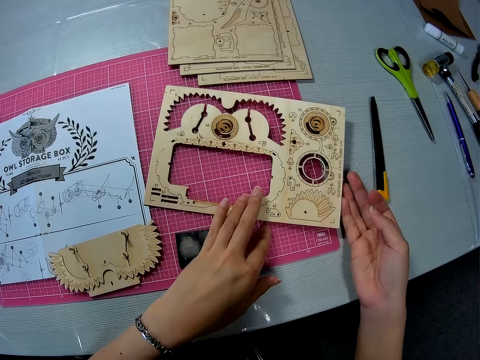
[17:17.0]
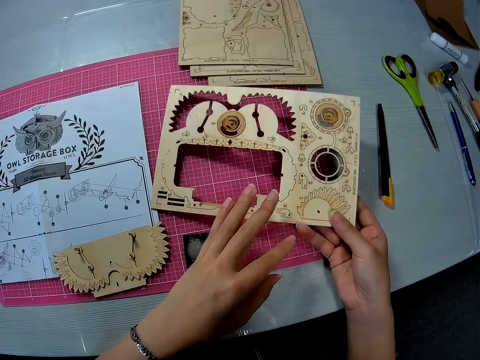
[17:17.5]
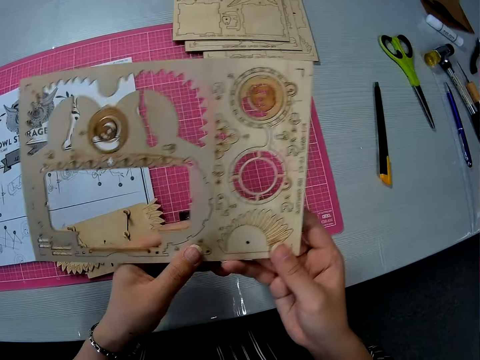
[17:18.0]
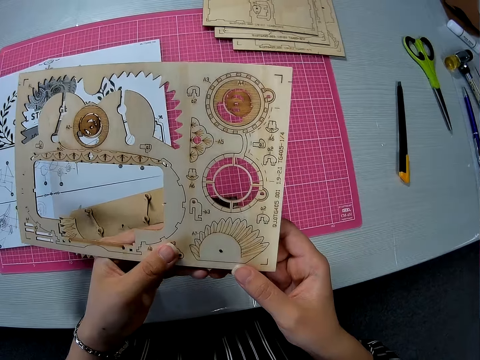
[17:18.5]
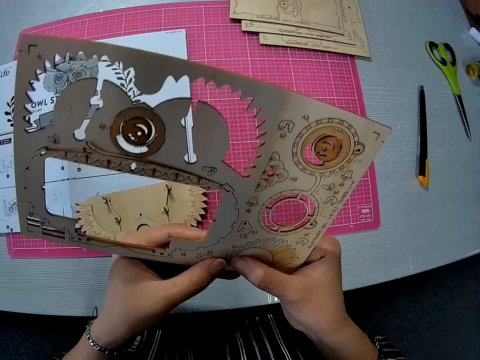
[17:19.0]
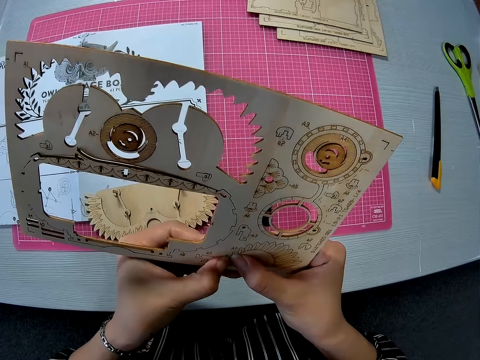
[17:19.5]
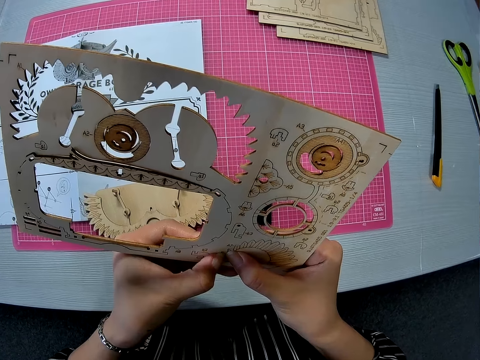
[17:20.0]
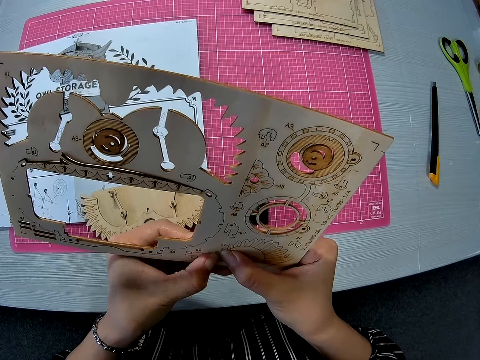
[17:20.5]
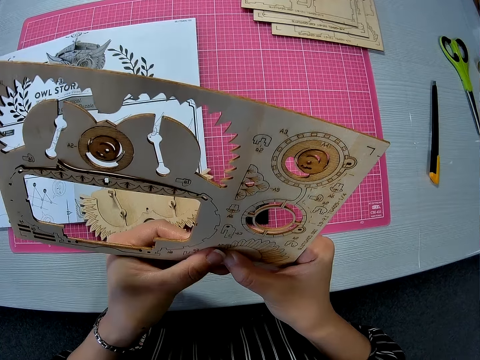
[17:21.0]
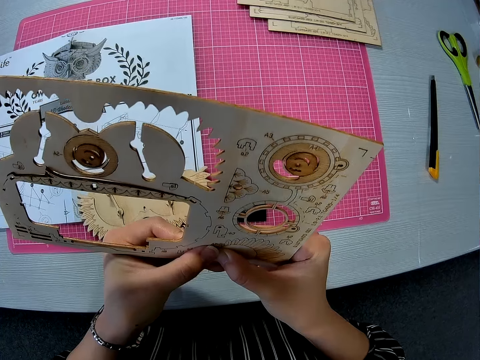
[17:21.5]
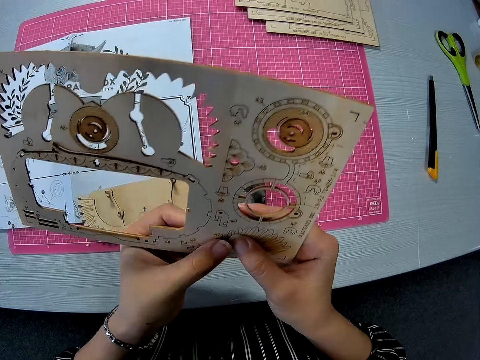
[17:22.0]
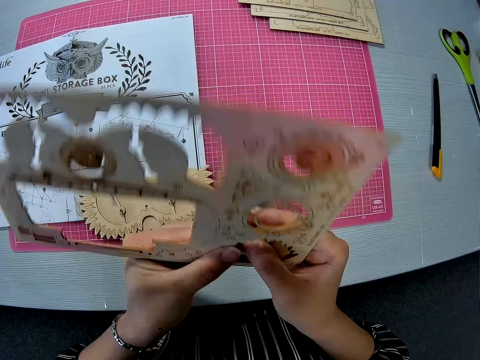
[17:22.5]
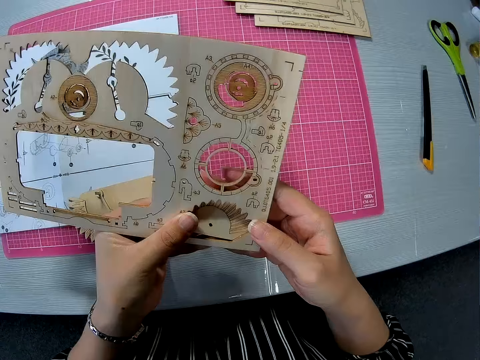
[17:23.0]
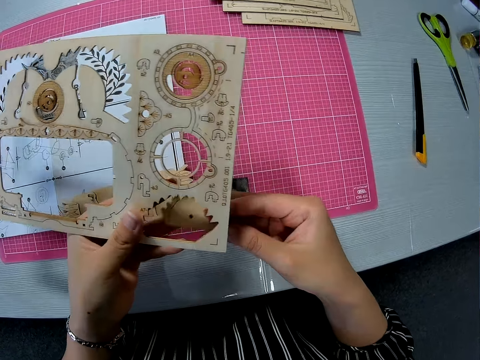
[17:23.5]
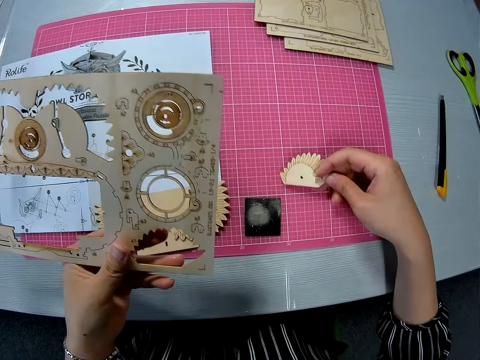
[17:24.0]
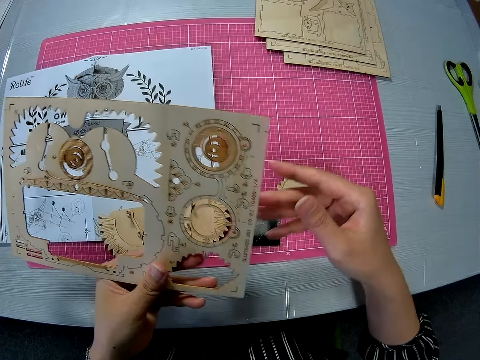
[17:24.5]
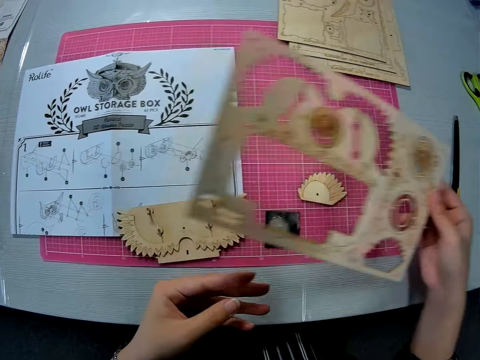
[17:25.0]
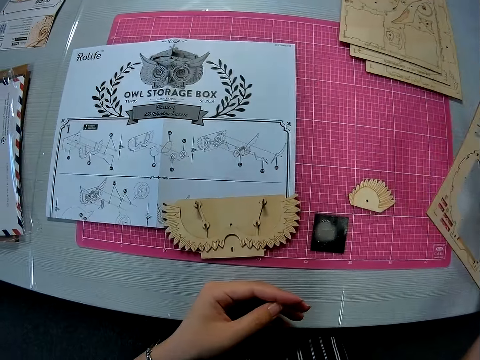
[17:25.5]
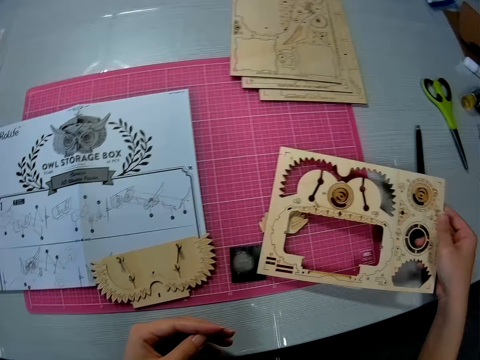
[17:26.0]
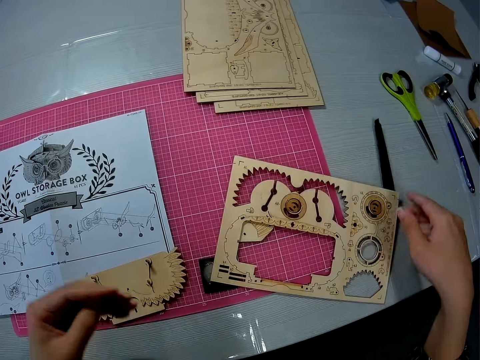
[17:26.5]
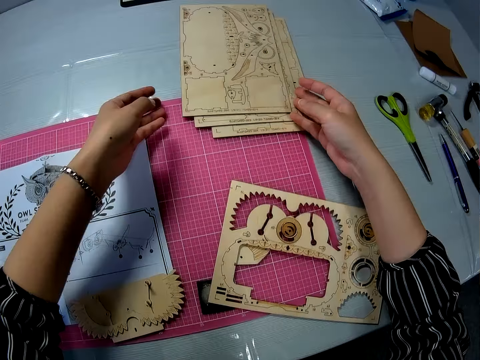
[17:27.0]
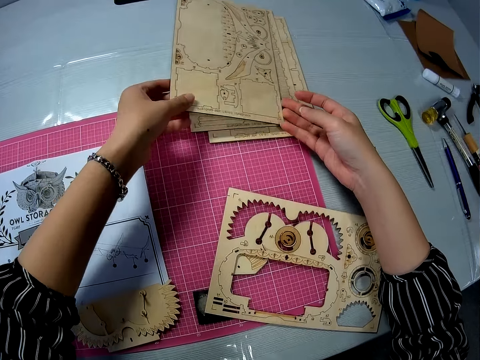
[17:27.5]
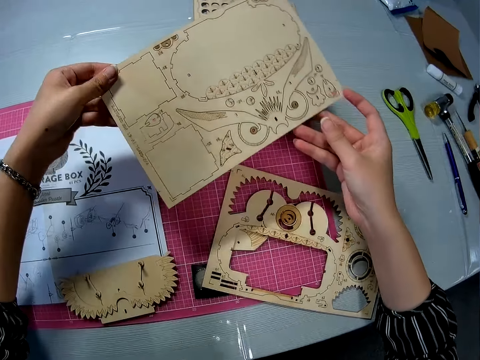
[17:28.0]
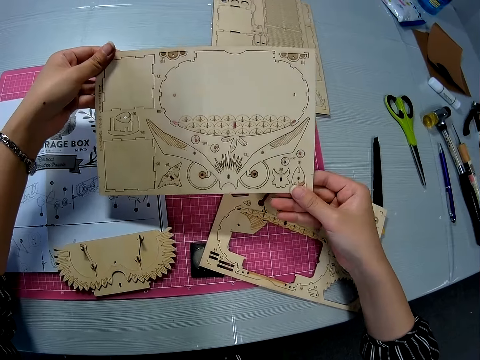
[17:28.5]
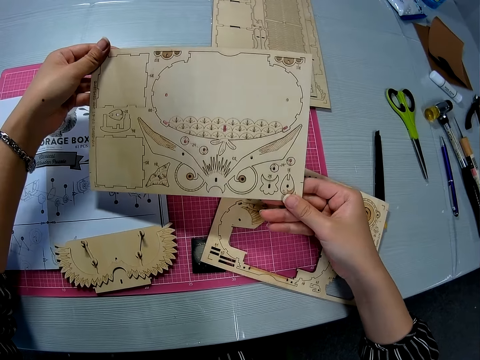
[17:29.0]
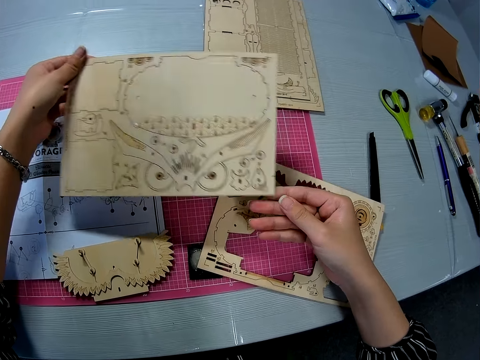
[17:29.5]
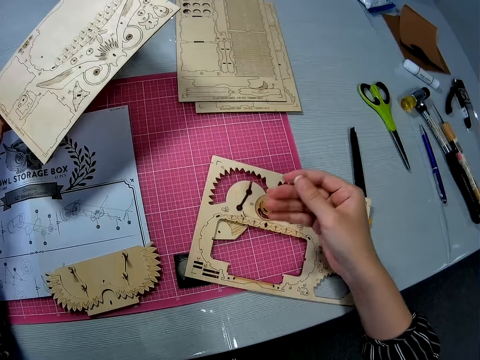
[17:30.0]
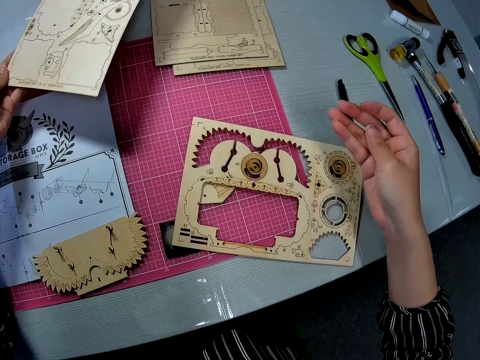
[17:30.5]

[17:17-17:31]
The camera wearer picks up the wooden puzzle sheet or paperboard with both hands. She pushes out a piece from the wooden puzzle sheet. She drops the piece on the pink sheet with her right hand. She passes the wooden puzzle sheet from her left hand to her right hand. She drops the wooden puzzle sheet on the pink sheet. She picks up another wooden puzzle sheet from other sheets on the pink sheet with both hands. She stares at the paperboard.

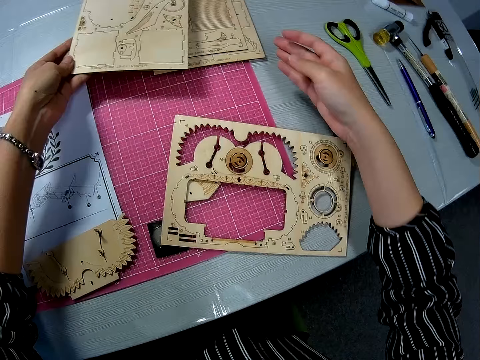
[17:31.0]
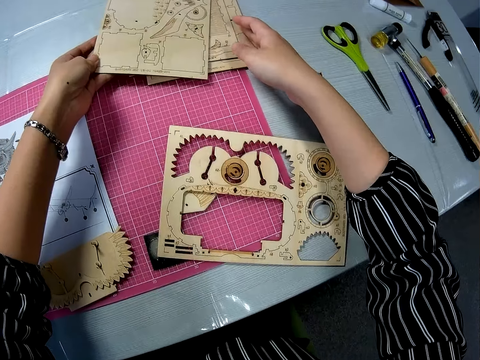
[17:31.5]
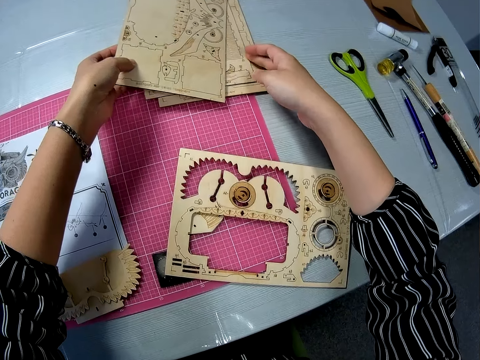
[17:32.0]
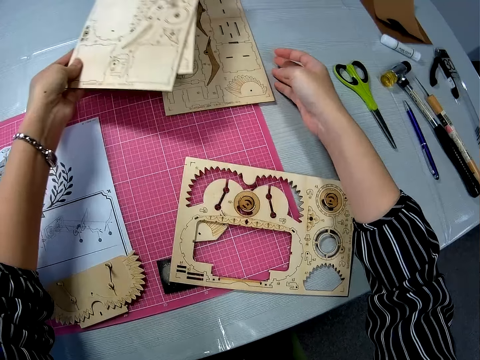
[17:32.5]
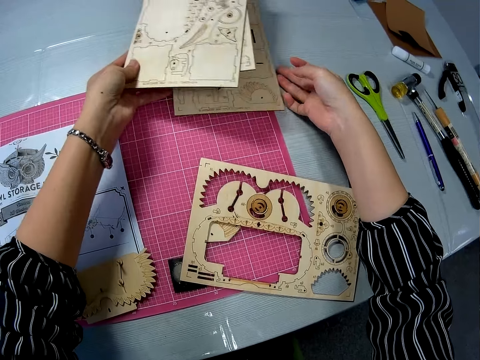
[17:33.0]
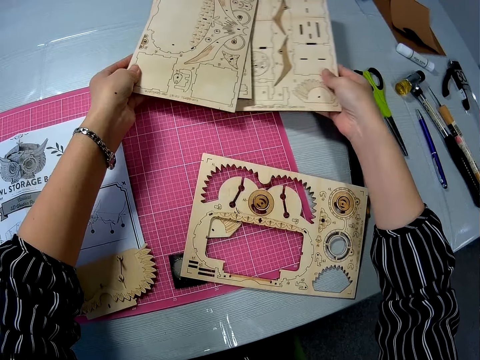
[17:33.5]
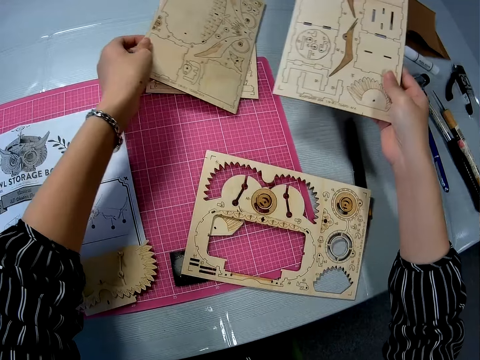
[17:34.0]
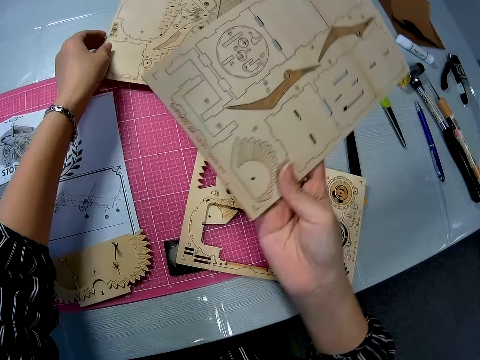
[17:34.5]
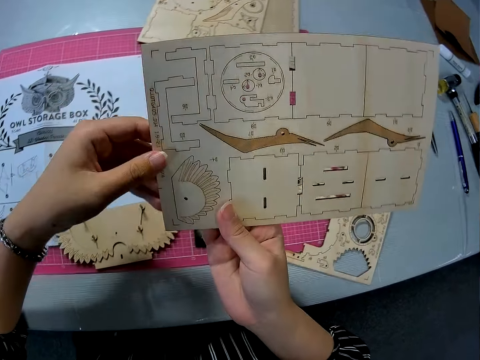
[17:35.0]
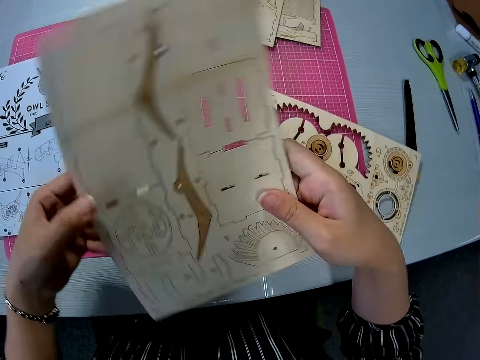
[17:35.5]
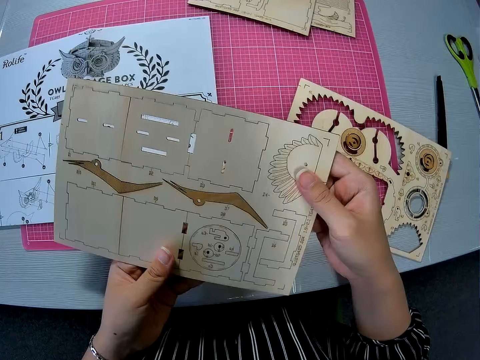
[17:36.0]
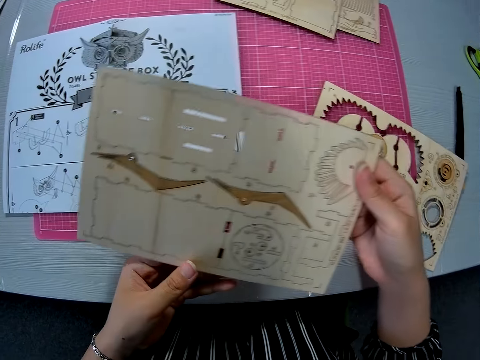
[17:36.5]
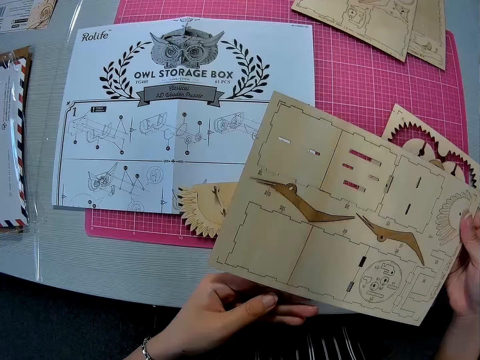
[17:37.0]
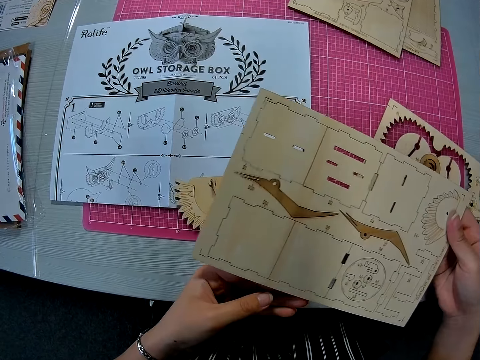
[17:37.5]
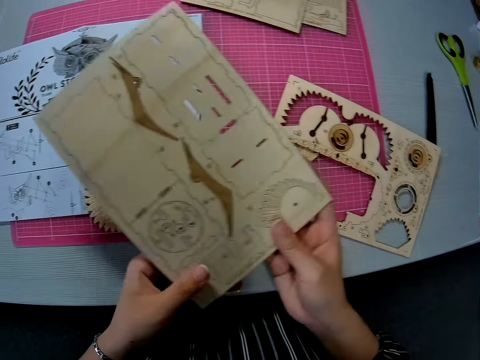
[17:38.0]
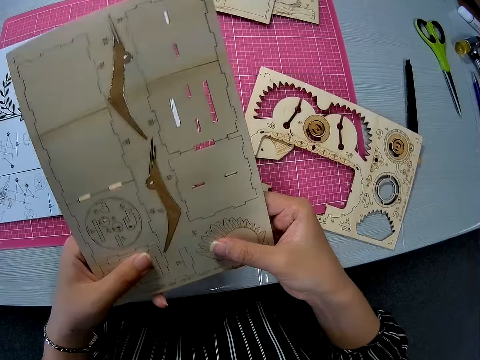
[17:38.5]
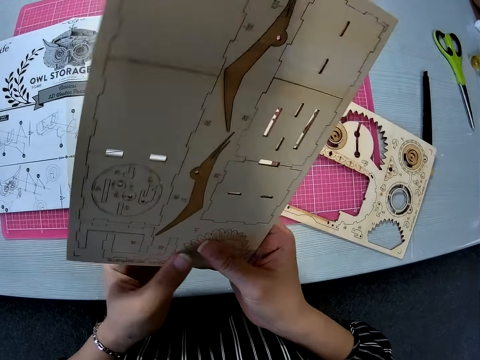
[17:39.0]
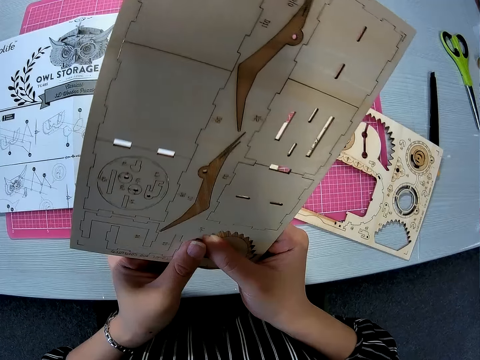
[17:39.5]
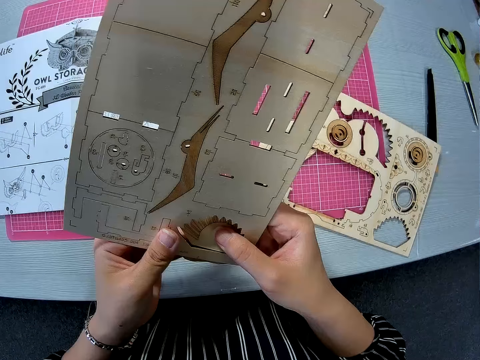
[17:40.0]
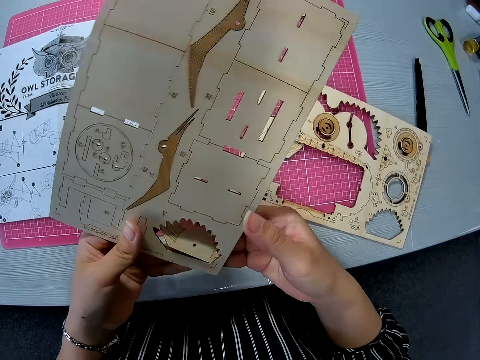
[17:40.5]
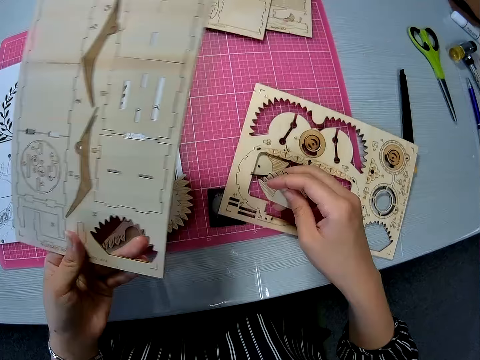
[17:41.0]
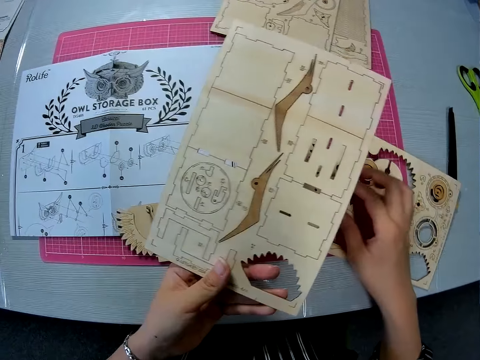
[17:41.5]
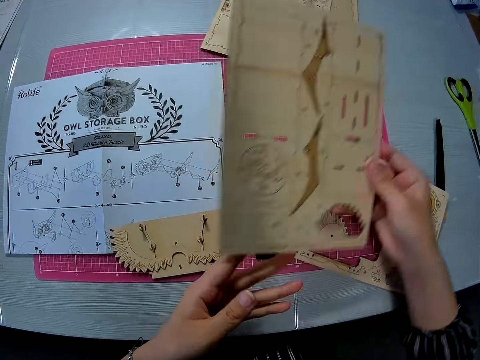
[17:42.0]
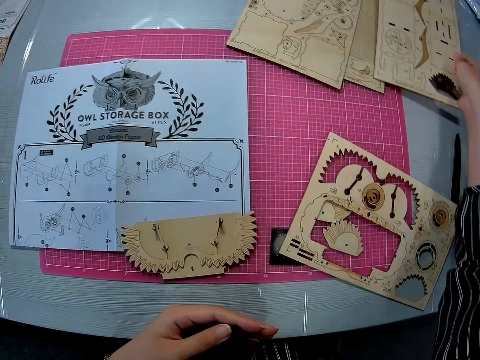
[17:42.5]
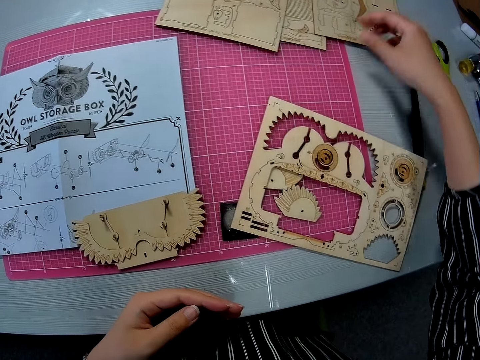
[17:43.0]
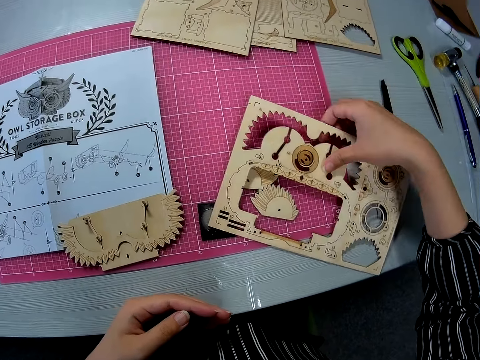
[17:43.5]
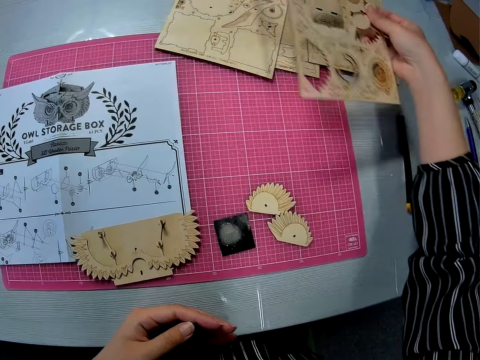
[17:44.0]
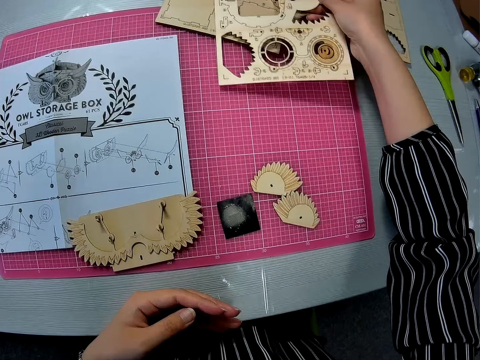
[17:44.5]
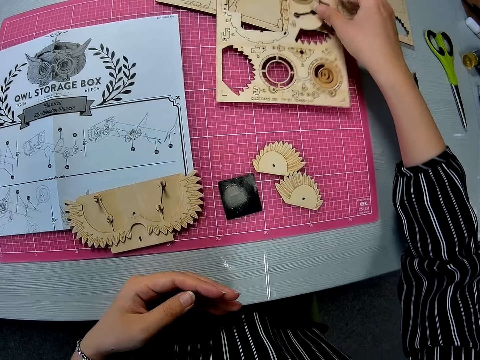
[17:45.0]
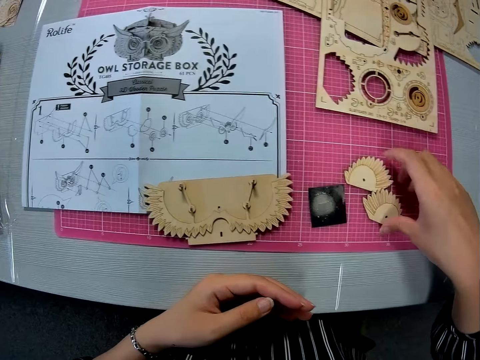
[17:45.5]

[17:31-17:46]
The camera wearer drops the wooden puzzle sheet back on the other sheets. She picks up a wooden puzzle sheet or paperboard under the sheets with her right hand. She holds the wooden puzzle sheet with both hands. She stares at the paperboard. She pushes out a small carved piece from the wooden puzzle sheet. She drops the carved piece on the pink sheet with her right hand. She passes the wooden puzzle sheet from her left hand to her right hand. She drops the wooden puzzle sheet on the other sheets. She picks up the first wooden puzzle sheet. She drops the first wooden puzzle sheet on the other sheets.
